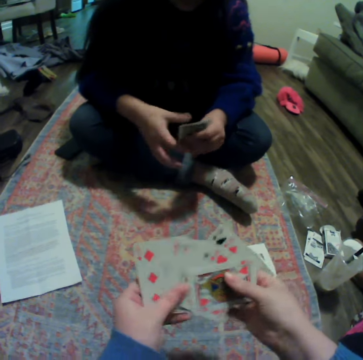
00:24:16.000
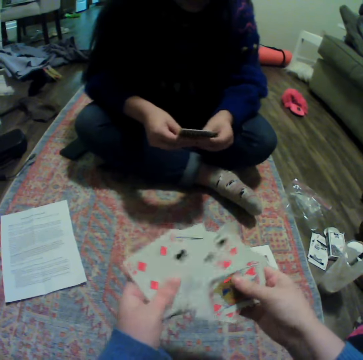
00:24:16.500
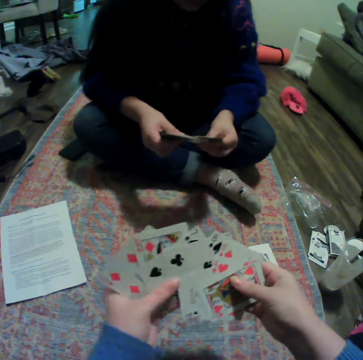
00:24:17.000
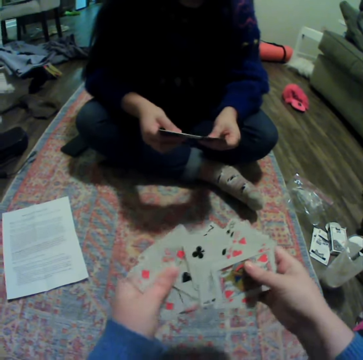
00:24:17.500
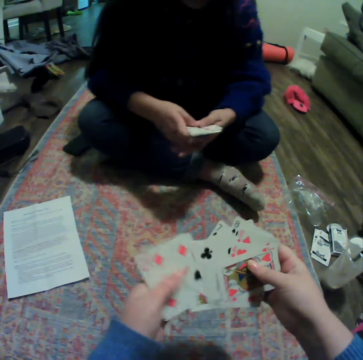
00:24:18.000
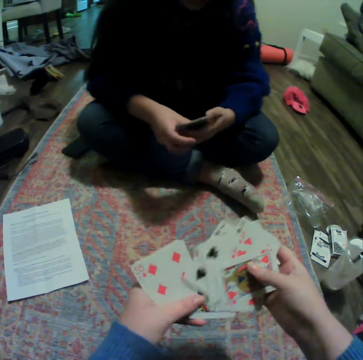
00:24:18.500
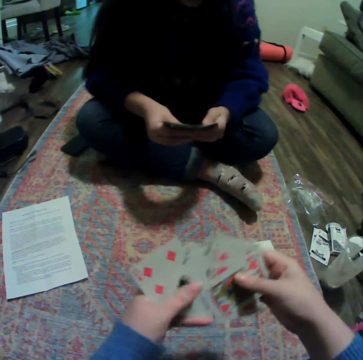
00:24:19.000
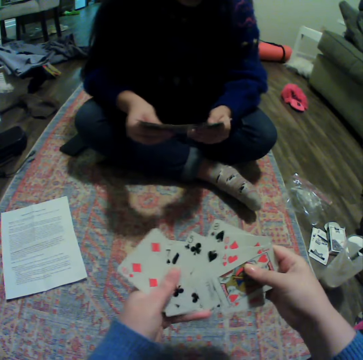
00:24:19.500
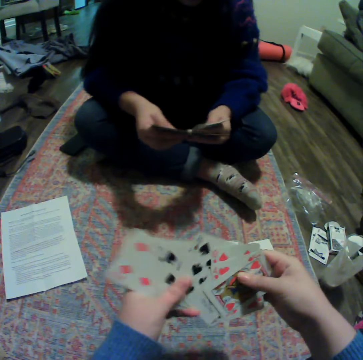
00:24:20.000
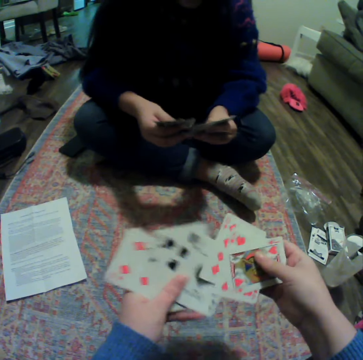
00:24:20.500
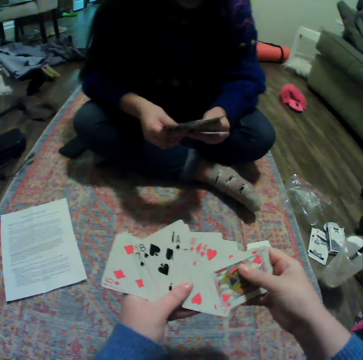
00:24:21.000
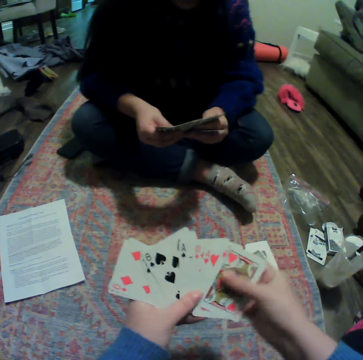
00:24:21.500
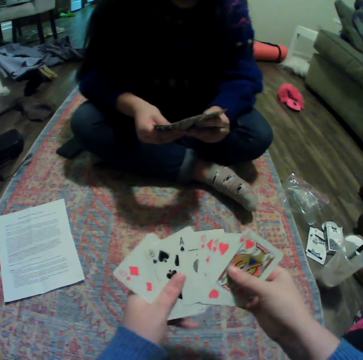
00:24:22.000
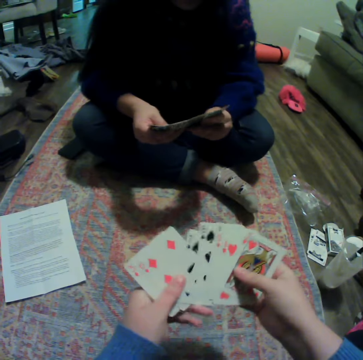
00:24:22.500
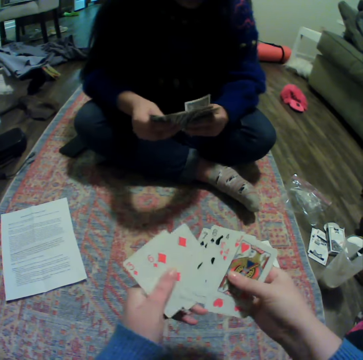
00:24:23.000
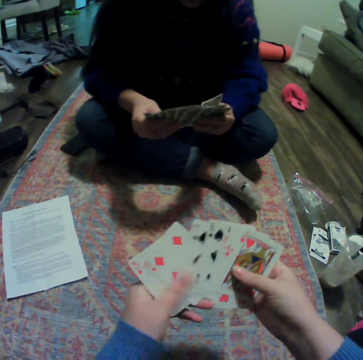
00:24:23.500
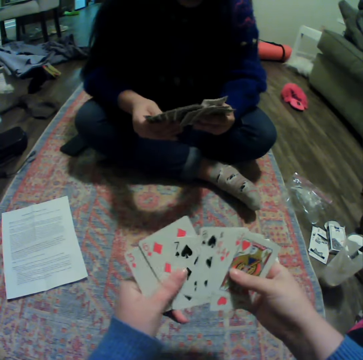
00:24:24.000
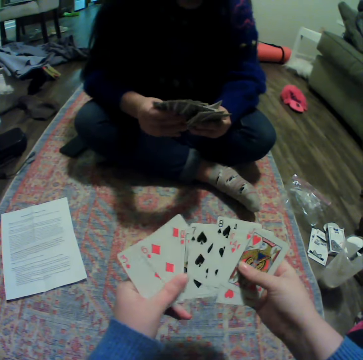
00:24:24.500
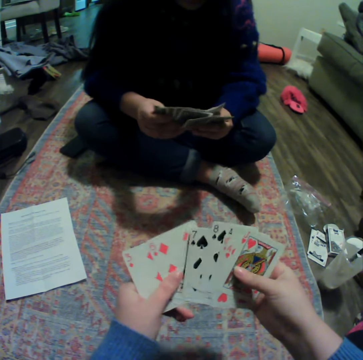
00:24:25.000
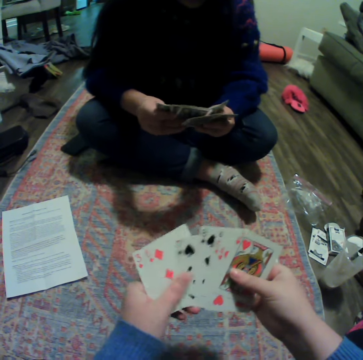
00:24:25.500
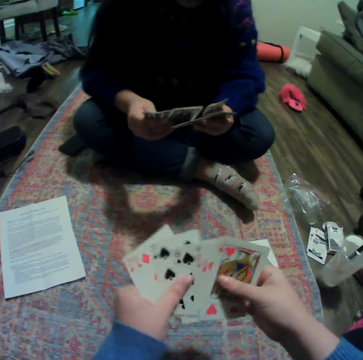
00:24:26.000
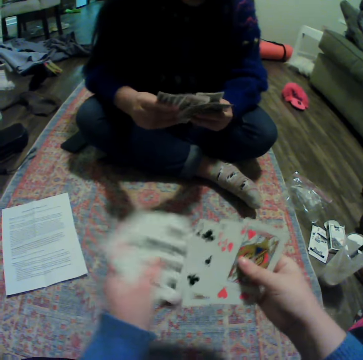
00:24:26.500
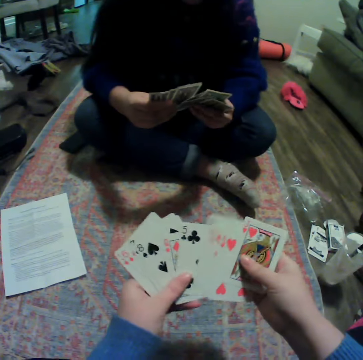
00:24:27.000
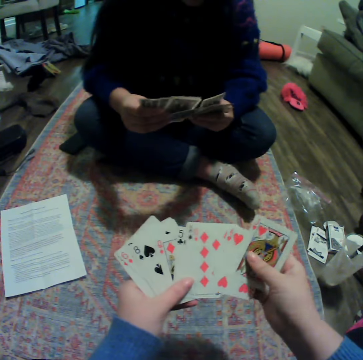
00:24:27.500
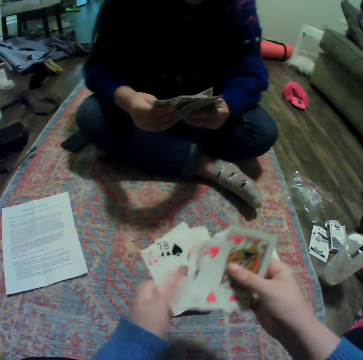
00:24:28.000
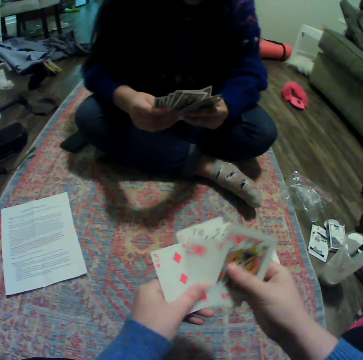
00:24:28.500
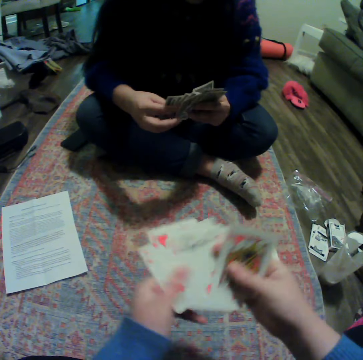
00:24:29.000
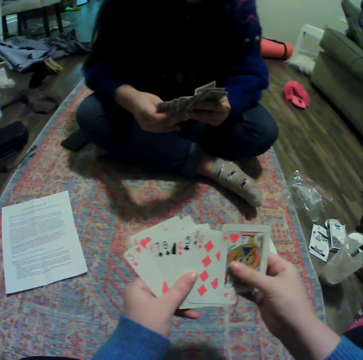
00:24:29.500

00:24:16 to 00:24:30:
The camera wearer spreads cards. A woman organizes her cards. The woman spreads the cards.

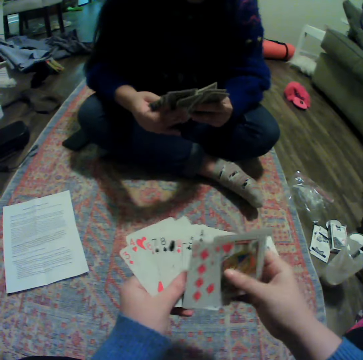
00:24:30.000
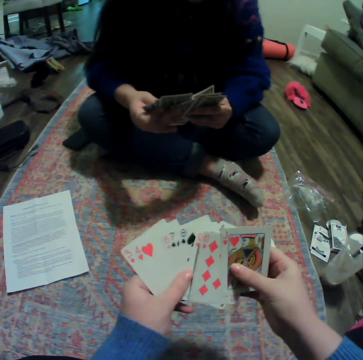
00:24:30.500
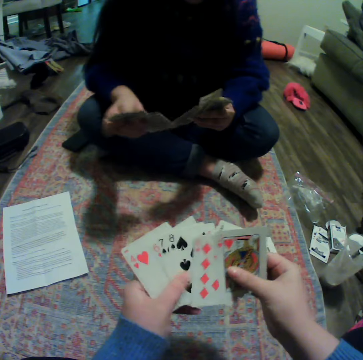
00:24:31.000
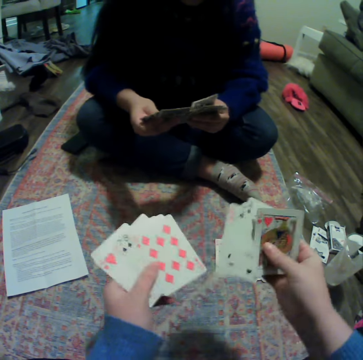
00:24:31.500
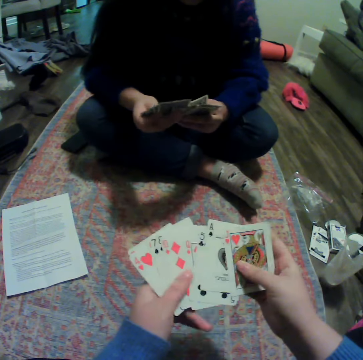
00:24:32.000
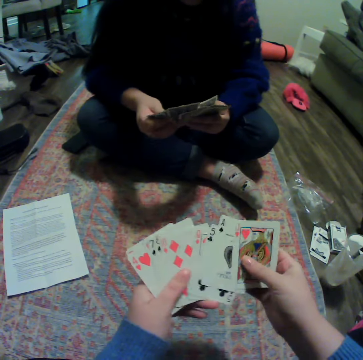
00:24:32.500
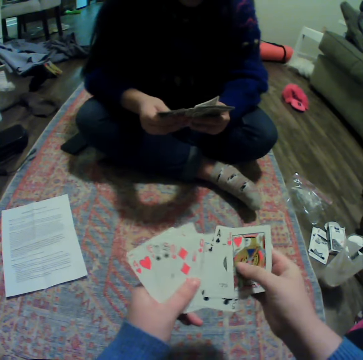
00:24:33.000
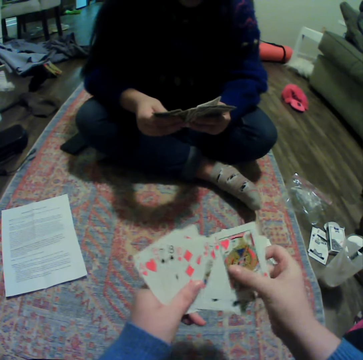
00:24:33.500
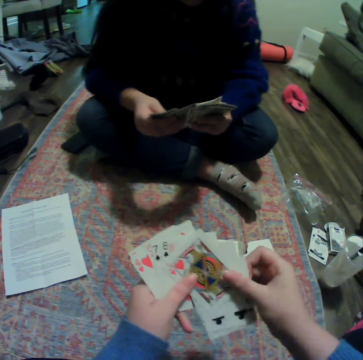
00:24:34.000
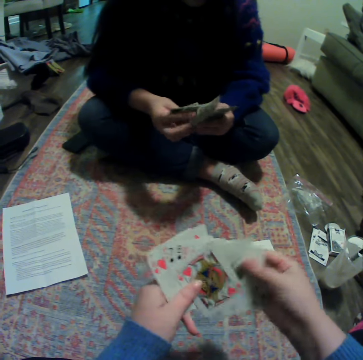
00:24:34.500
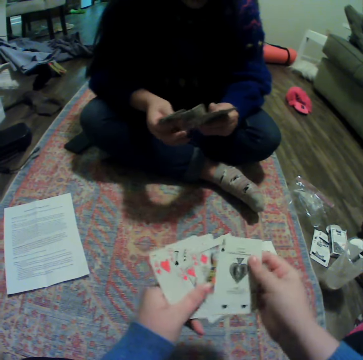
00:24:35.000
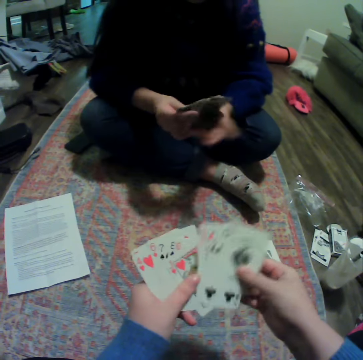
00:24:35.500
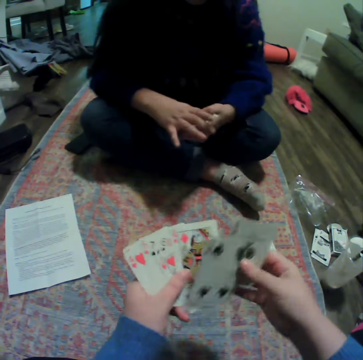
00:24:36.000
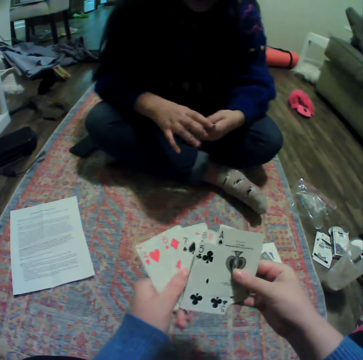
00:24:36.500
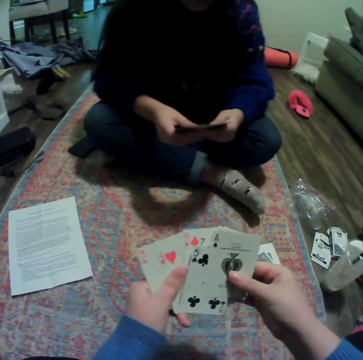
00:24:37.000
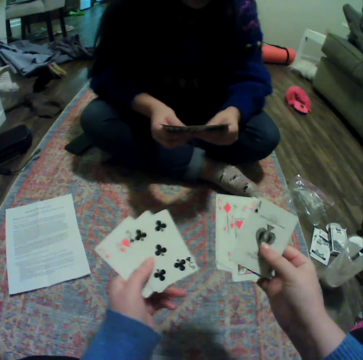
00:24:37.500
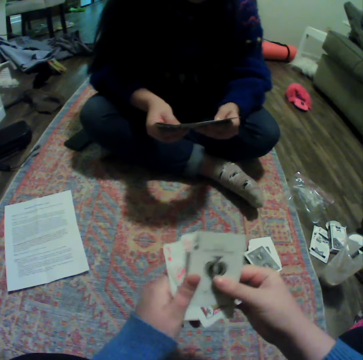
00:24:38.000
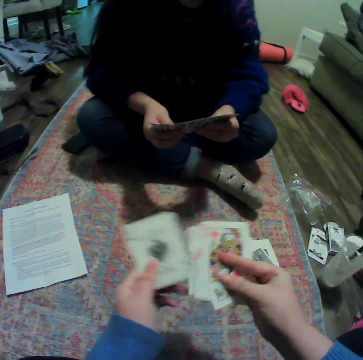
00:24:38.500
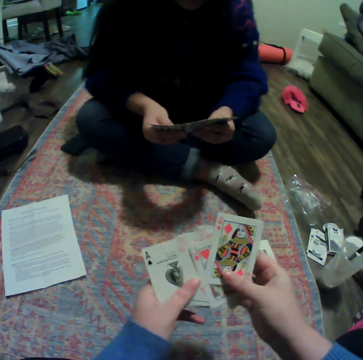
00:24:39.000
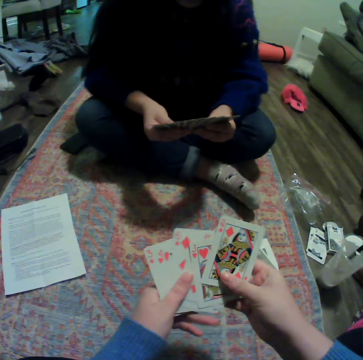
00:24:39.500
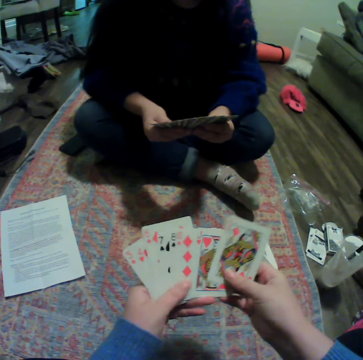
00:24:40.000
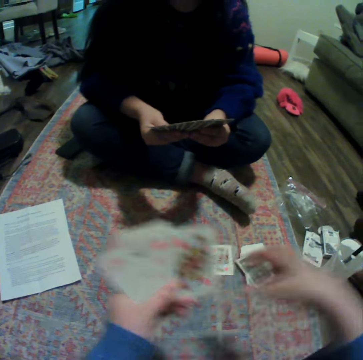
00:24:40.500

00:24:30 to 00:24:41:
The camera wearer reshuffles cards. A lady gathers cards. The lady spreads the card.

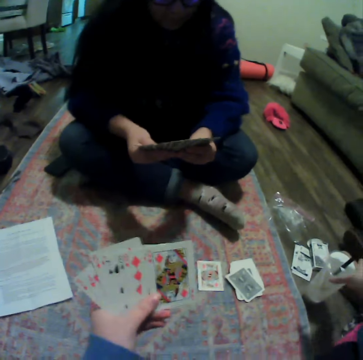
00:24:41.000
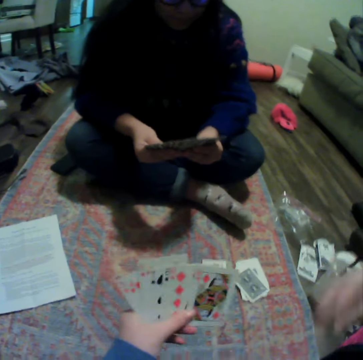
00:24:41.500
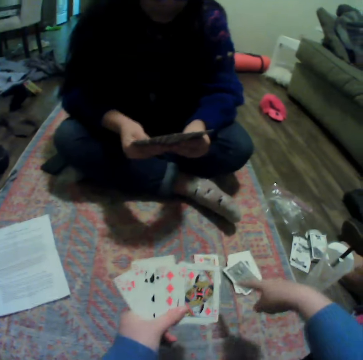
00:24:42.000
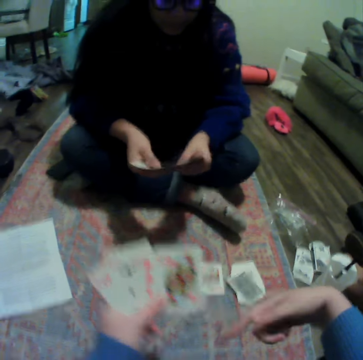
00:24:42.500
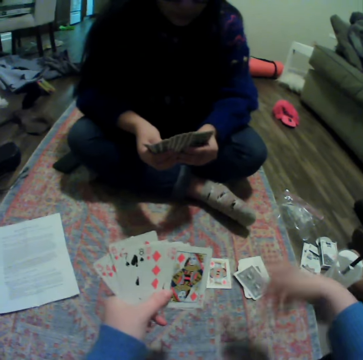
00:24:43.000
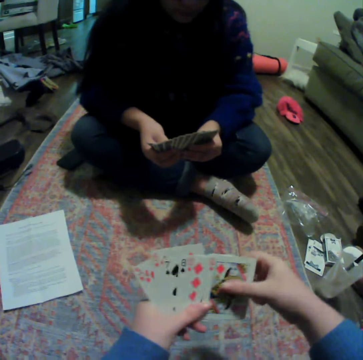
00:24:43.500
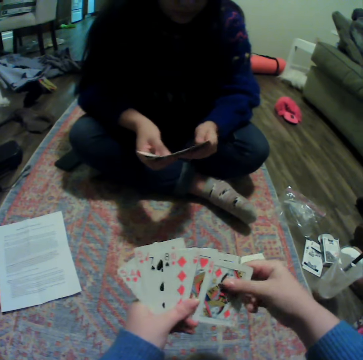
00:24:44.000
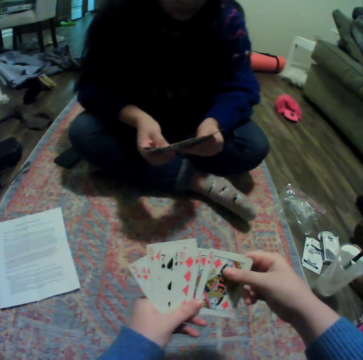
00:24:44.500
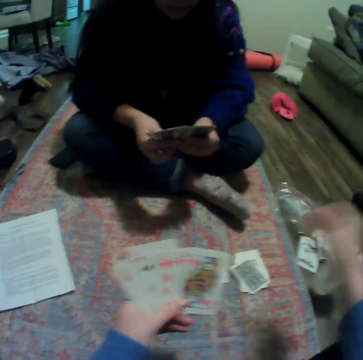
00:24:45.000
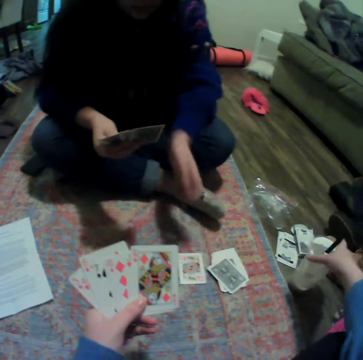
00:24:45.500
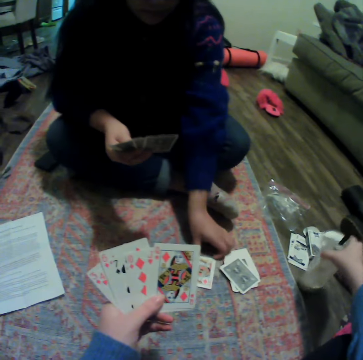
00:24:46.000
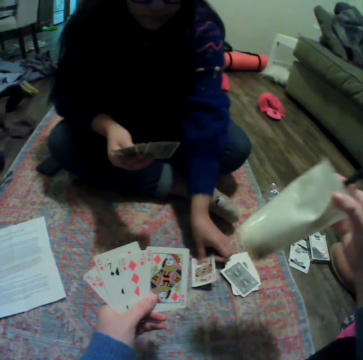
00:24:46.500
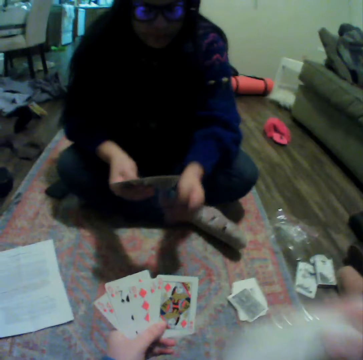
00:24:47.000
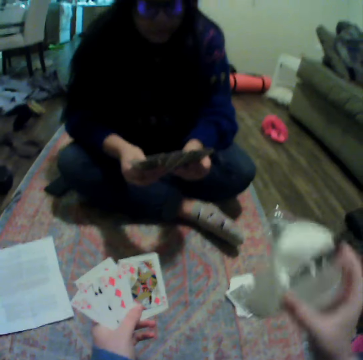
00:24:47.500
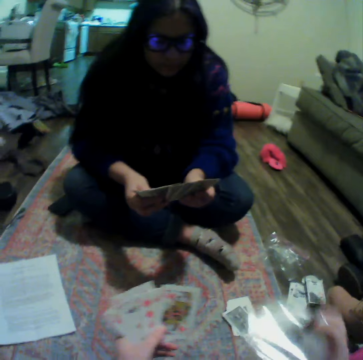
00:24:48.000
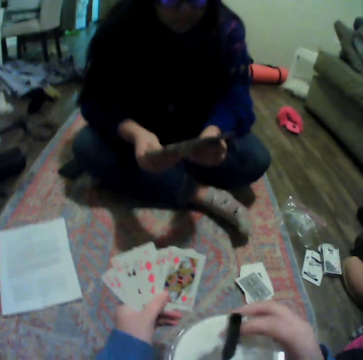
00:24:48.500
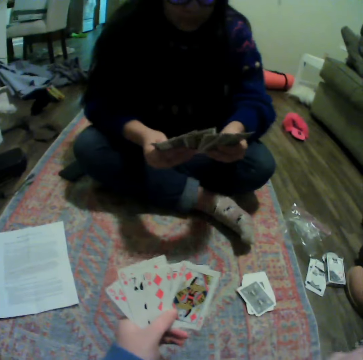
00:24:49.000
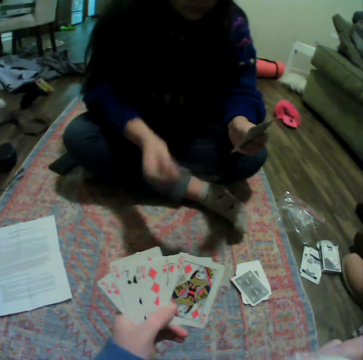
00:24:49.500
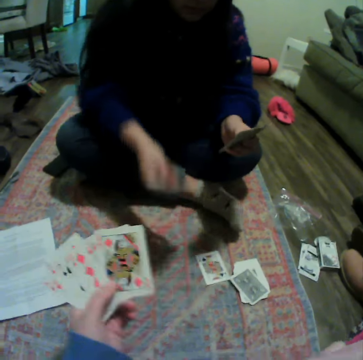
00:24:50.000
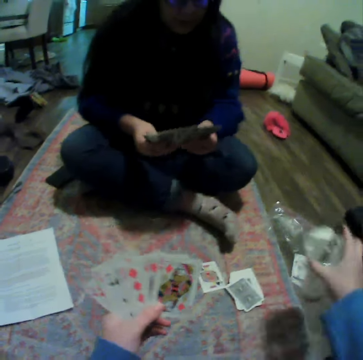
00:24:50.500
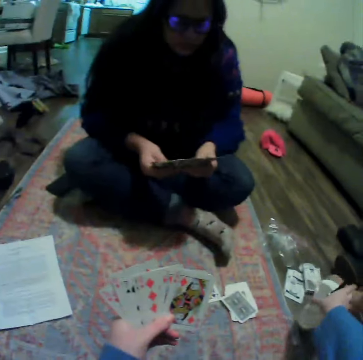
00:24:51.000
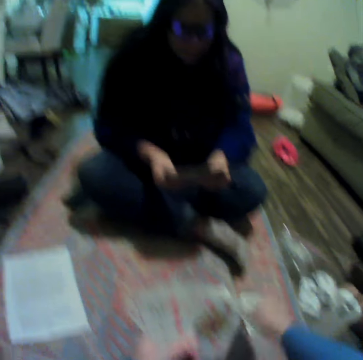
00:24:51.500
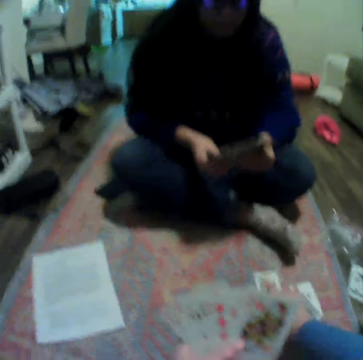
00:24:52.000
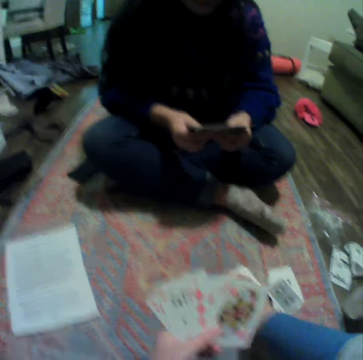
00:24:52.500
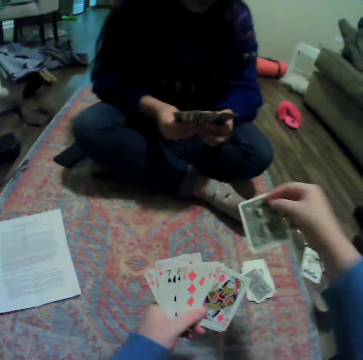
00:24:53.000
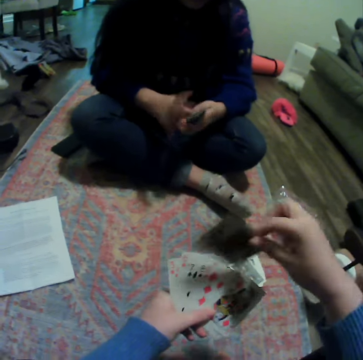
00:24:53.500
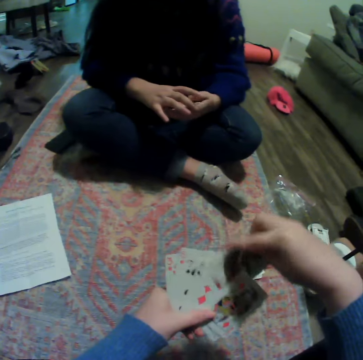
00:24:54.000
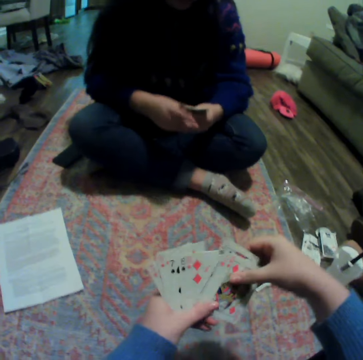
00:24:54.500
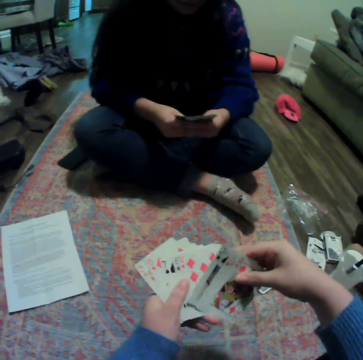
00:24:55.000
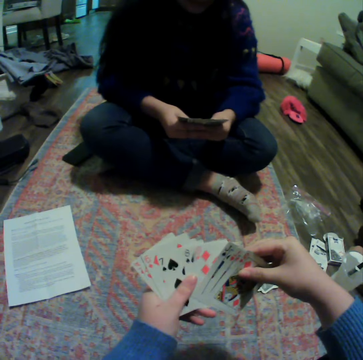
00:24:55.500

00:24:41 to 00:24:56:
The camera wearer moves a hand. They pick up a plastic cup. A woman picks up a card on the carpet. The woman puts the card on other cards. The camera wearer drinks something. The woman places a card on the carpet and plays cards. The camera wearer puts the plastic cup on the floor. They pick up a card on the carpet. The woman gathers cards. The camera wearer puts the card between other cards.
